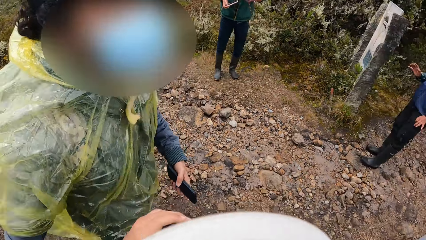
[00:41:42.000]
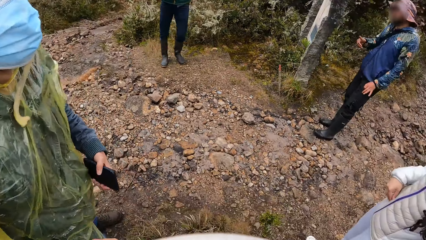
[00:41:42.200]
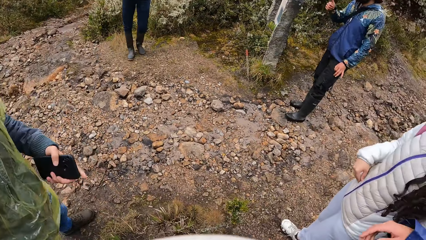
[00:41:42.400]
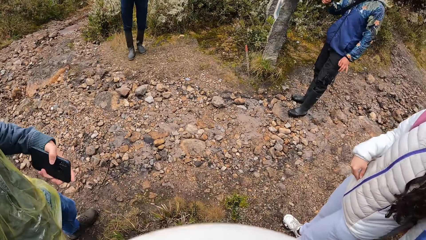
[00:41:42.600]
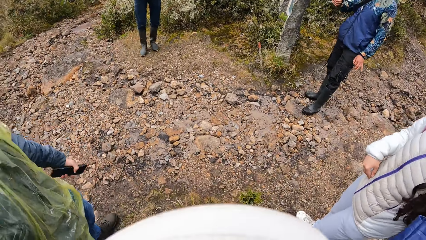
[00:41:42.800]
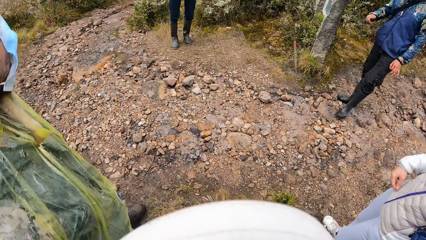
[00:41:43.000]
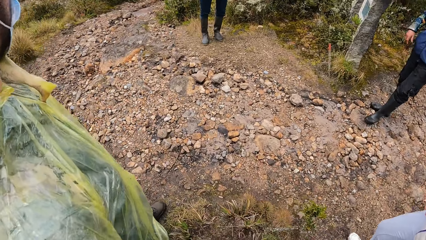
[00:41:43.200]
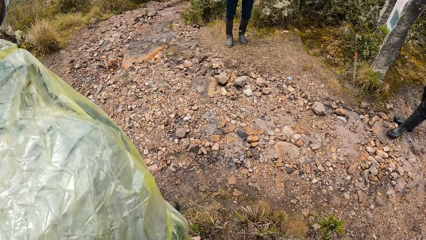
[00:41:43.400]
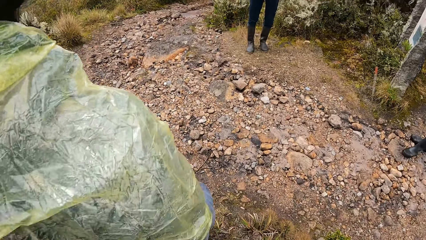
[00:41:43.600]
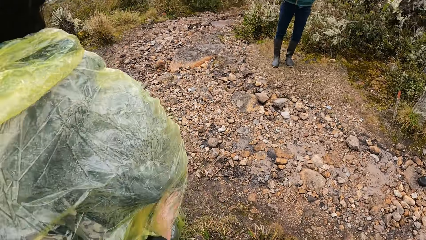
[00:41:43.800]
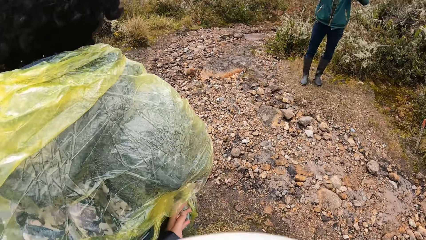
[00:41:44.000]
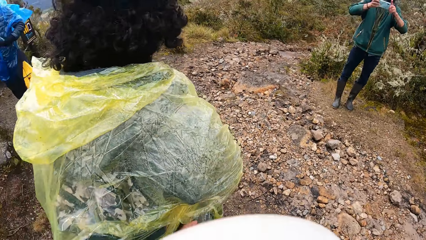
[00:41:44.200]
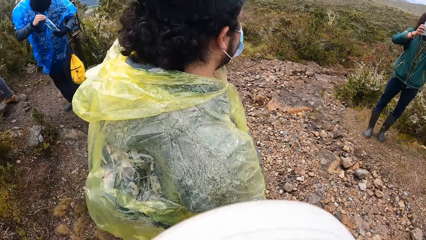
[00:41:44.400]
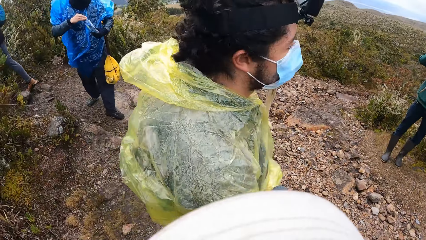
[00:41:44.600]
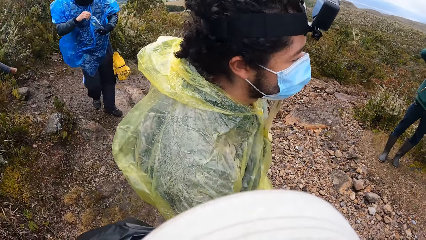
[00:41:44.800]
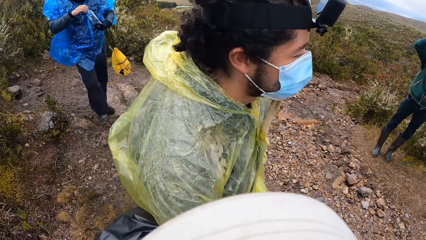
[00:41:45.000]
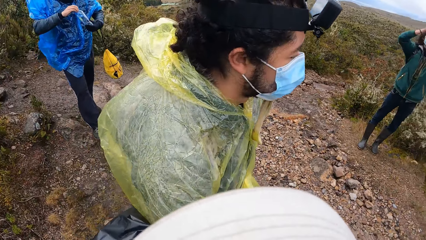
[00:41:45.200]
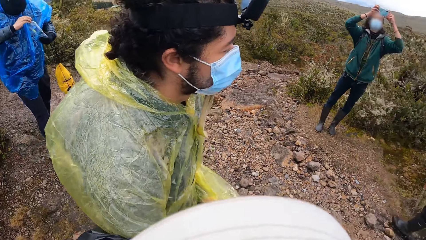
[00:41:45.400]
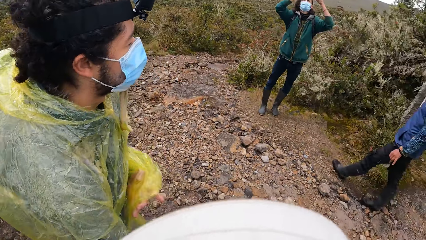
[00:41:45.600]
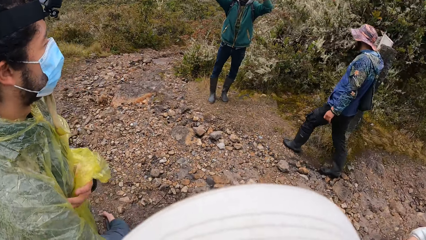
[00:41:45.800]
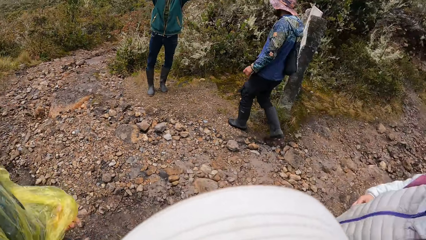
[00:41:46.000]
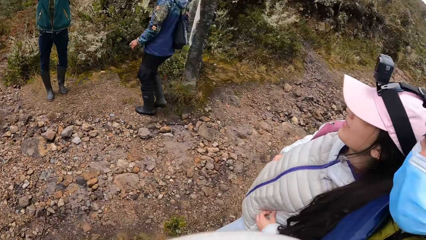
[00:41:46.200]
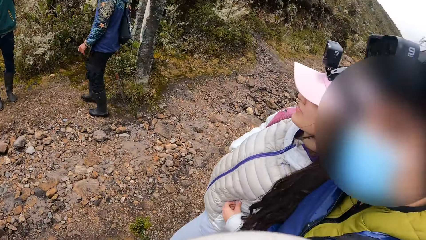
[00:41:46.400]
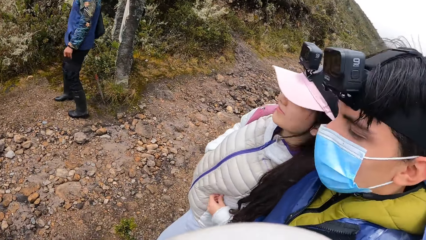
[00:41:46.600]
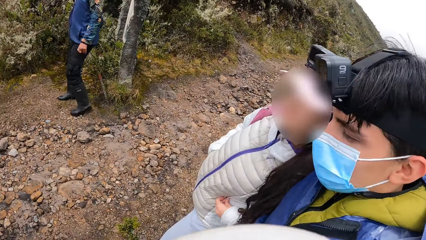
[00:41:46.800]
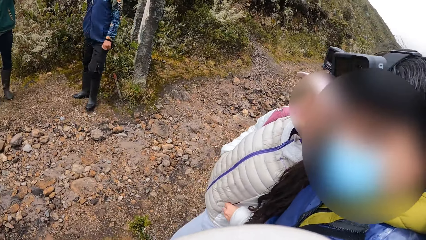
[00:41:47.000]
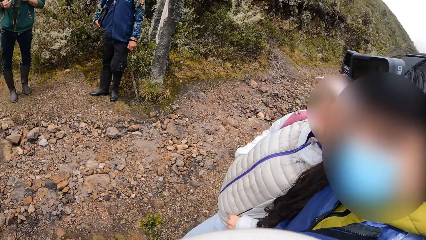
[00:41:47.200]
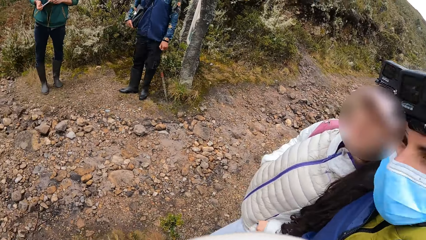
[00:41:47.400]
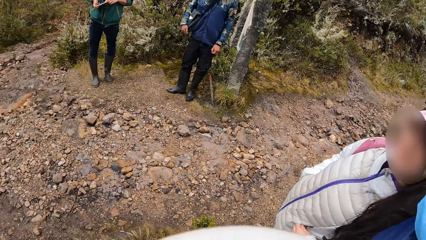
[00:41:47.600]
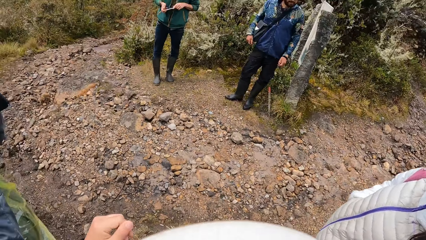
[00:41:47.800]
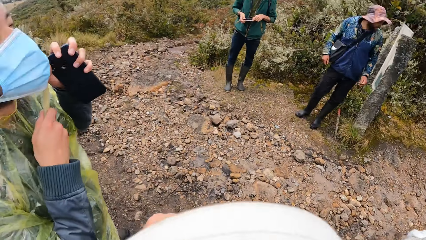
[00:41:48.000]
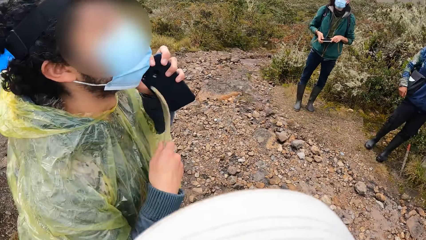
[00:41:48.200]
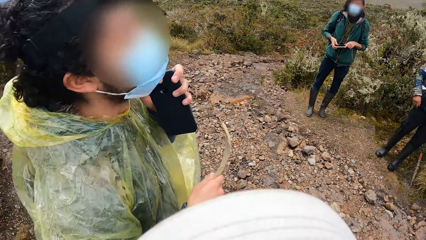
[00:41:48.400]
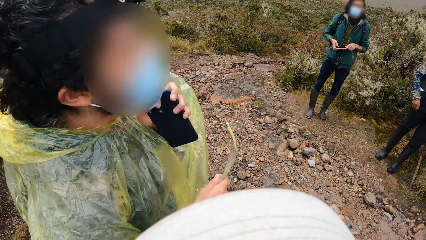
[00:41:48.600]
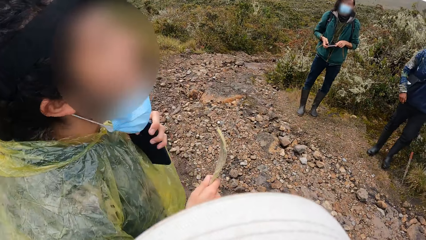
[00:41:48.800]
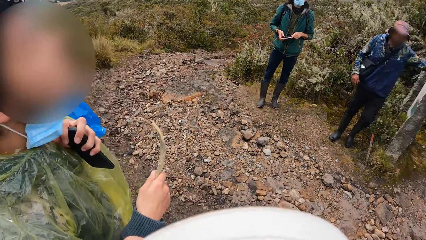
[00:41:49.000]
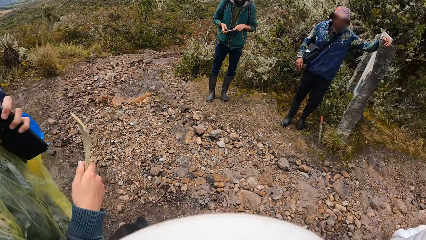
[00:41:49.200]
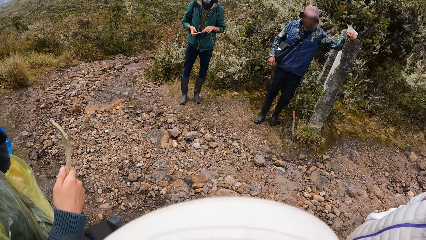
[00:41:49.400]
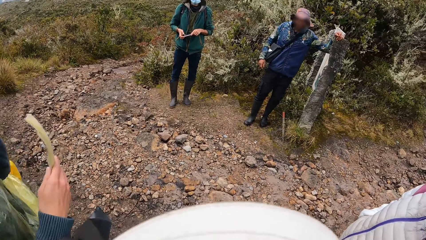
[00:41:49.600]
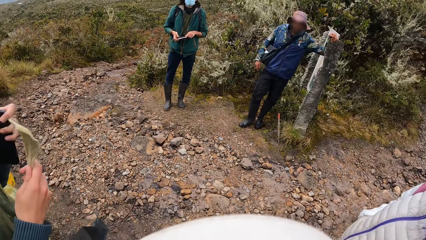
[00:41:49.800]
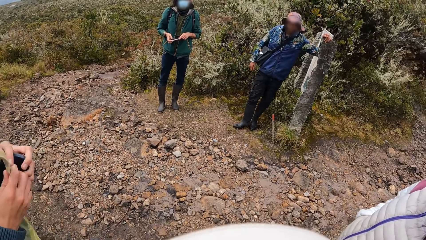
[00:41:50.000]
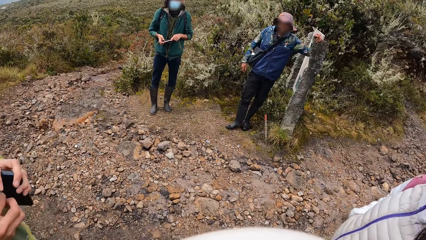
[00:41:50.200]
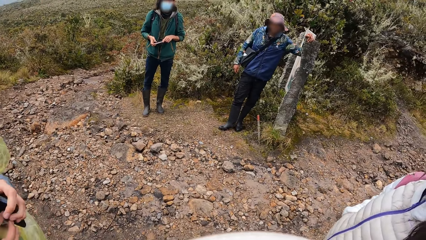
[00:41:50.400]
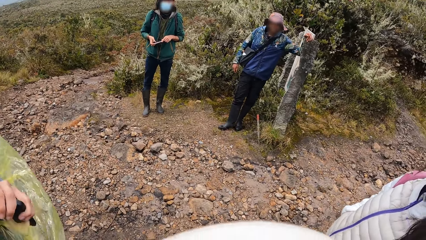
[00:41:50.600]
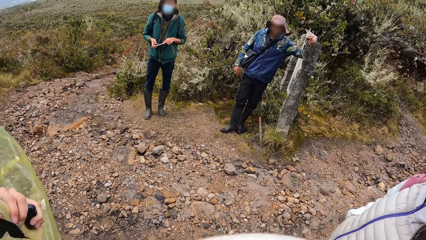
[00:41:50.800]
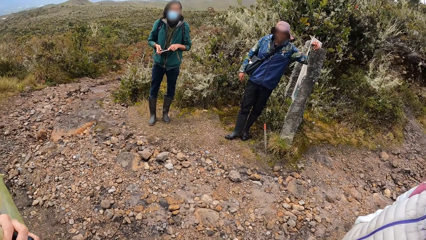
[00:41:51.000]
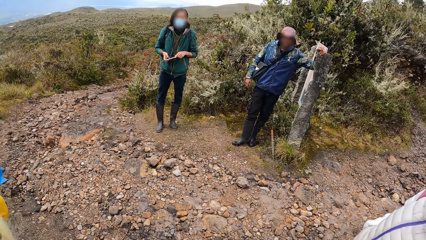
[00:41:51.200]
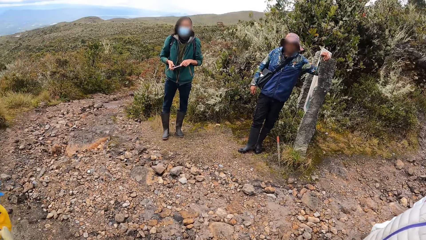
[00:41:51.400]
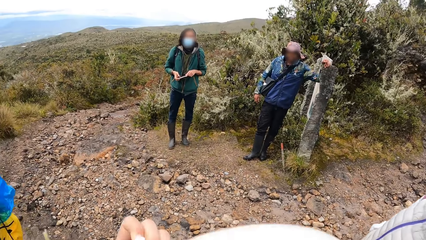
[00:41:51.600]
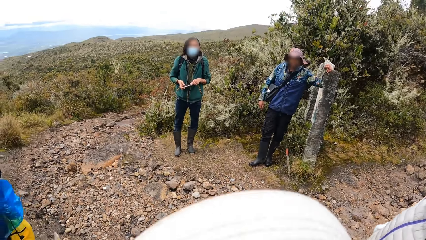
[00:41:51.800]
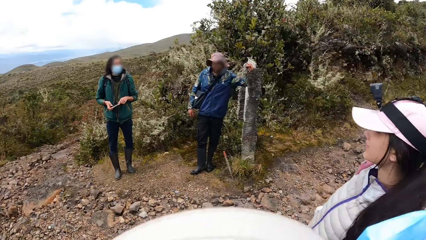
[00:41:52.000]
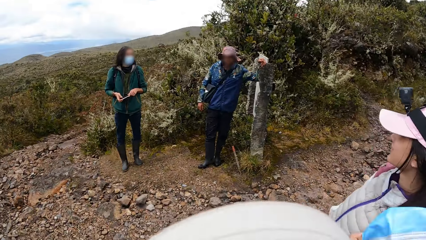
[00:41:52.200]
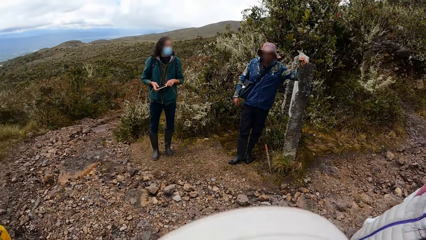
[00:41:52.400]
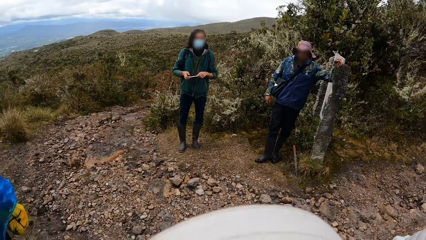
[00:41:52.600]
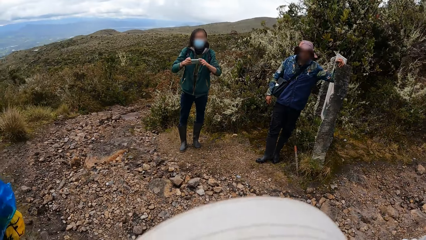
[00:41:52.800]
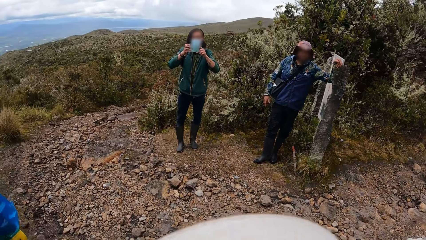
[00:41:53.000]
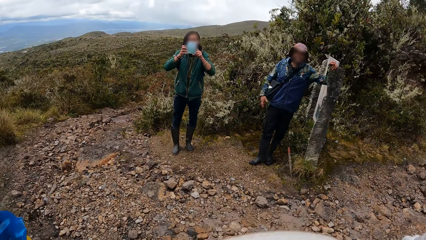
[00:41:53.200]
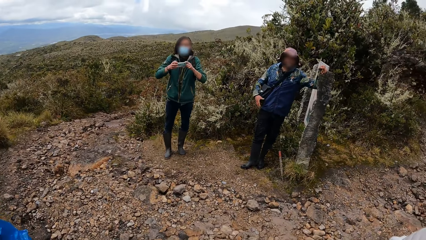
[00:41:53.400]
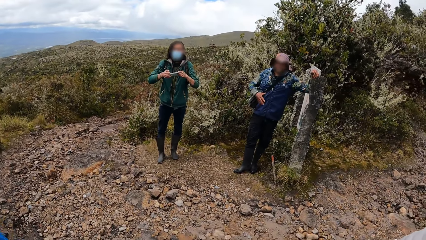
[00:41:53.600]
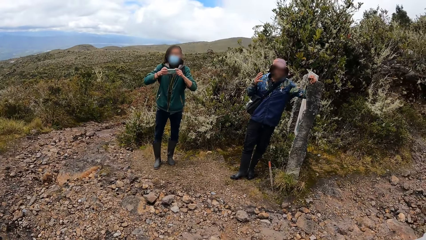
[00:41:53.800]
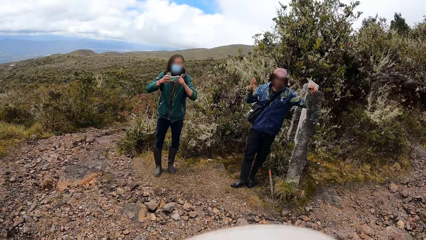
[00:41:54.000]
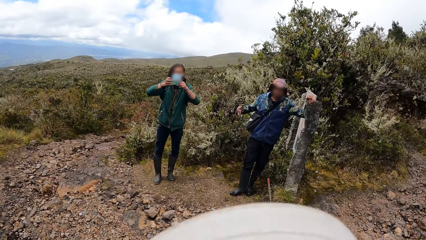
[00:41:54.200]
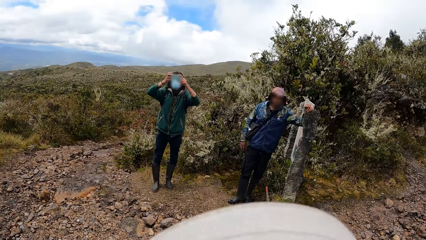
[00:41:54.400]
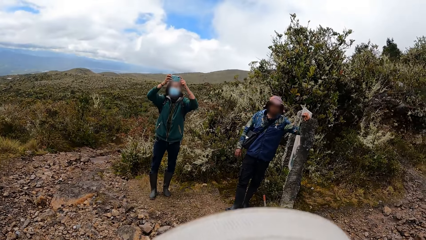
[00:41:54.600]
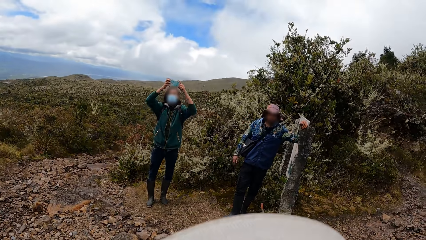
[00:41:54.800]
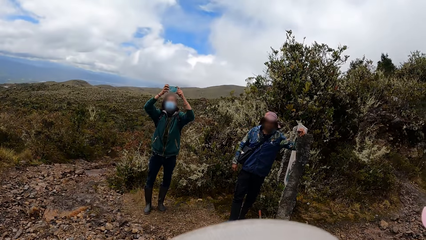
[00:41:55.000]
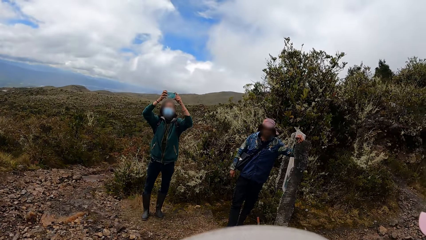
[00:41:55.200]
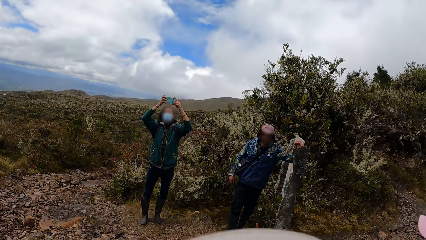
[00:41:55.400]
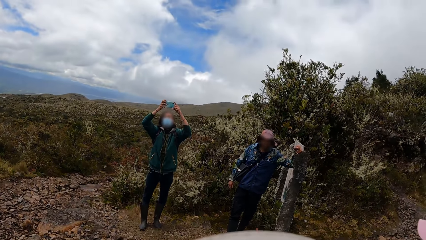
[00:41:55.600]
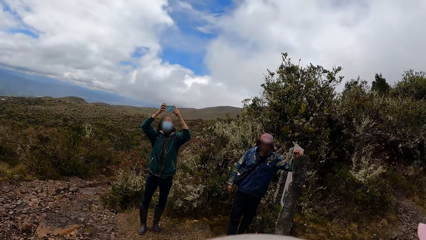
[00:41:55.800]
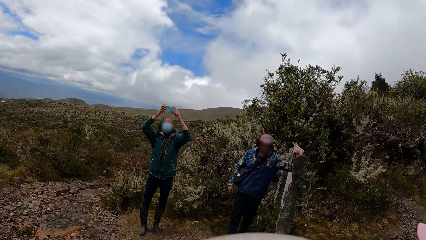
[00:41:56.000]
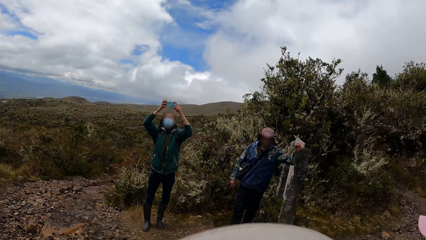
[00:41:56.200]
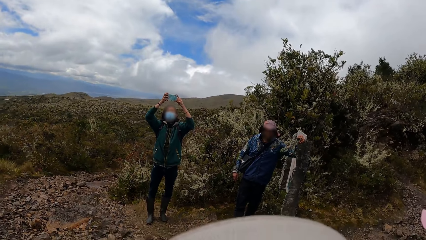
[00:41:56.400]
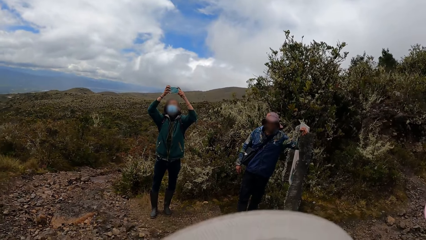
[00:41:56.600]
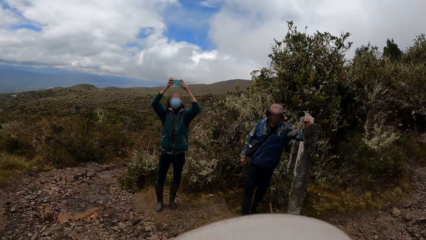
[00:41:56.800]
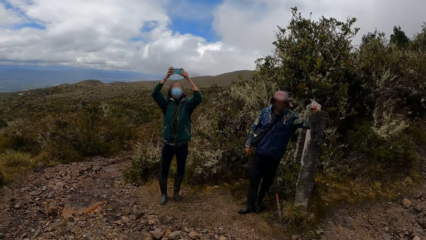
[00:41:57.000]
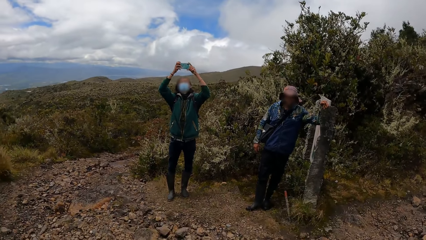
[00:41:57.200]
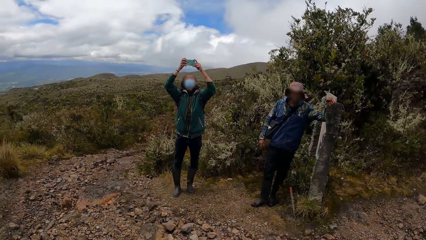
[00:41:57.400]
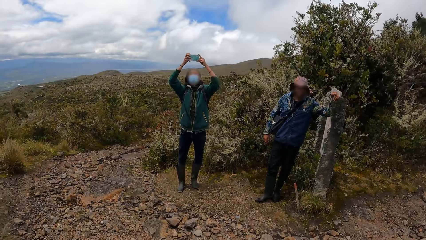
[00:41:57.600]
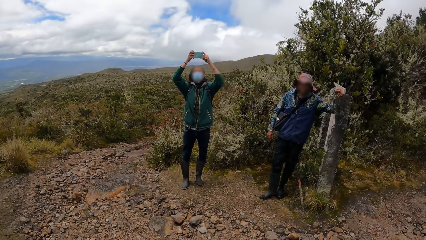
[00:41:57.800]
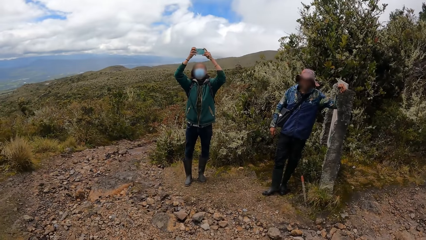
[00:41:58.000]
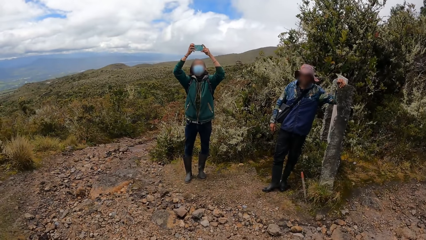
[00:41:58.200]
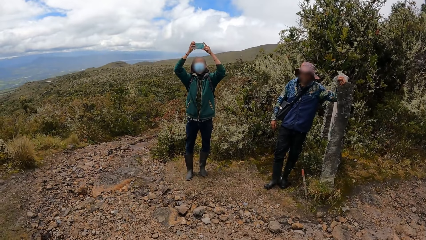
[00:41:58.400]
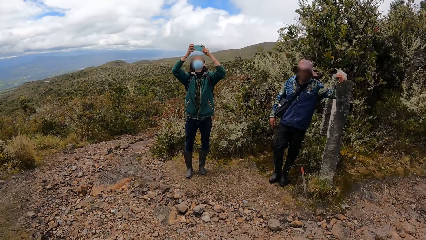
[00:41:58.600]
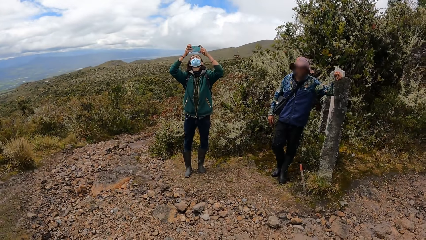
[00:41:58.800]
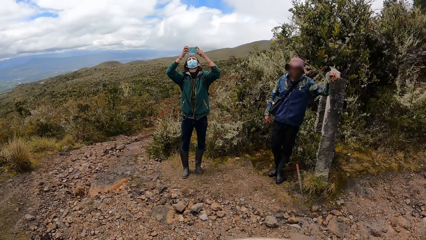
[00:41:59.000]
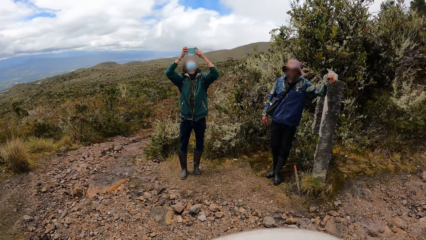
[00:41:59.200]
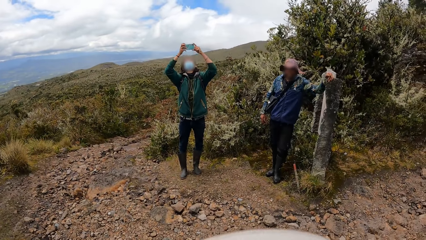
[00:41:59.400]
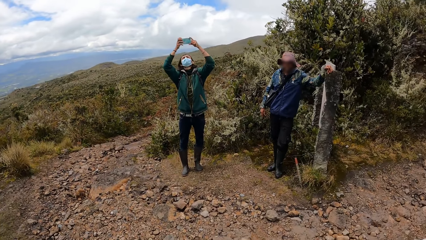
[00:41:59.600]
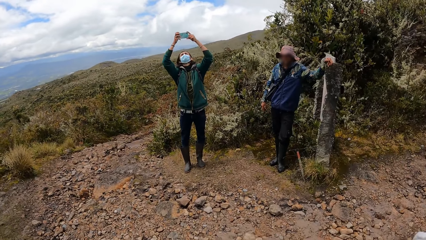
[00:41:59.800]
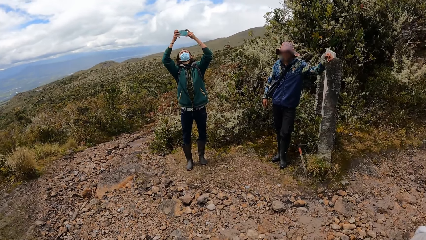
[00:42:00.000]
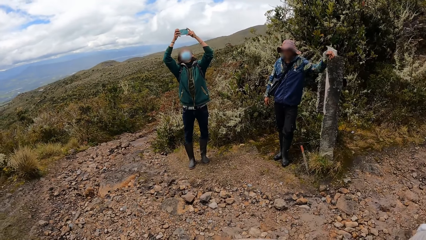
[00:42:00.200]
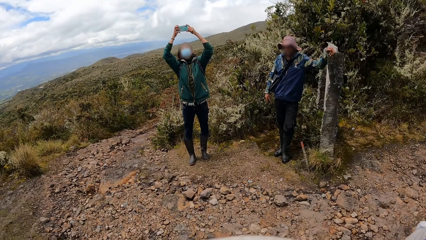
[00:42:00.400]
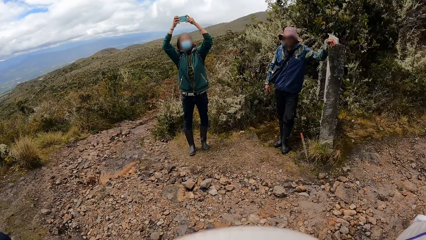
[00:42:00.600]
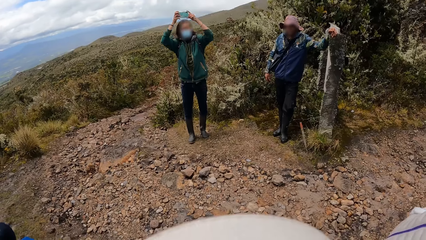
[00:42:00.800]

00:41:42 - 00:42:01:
A lady lifts the mask. The man snaps a group of people with the phone in both hands. The camera wearer looks around.
